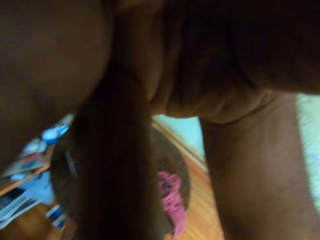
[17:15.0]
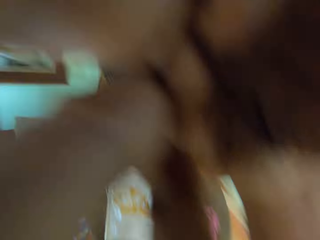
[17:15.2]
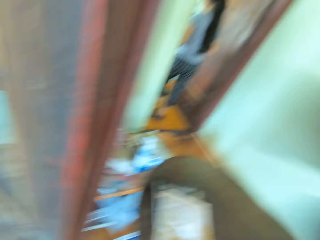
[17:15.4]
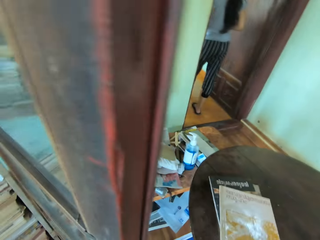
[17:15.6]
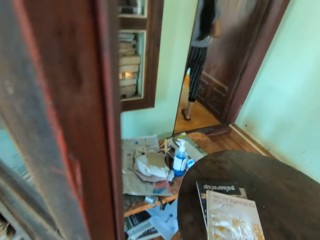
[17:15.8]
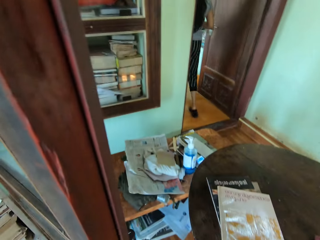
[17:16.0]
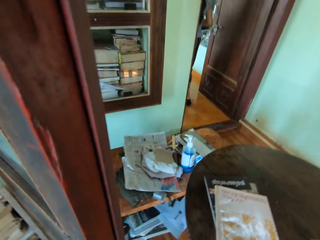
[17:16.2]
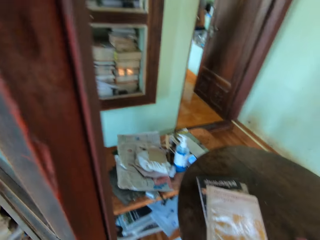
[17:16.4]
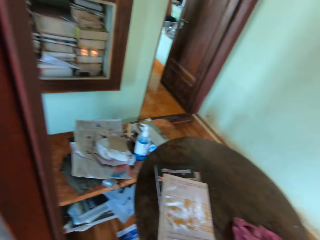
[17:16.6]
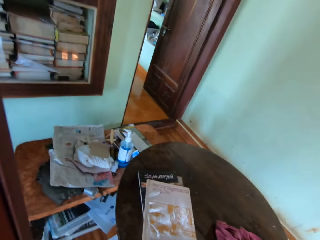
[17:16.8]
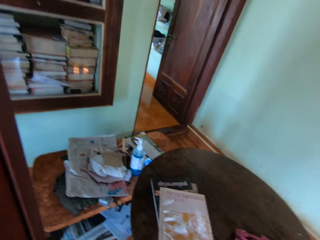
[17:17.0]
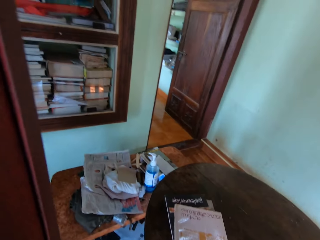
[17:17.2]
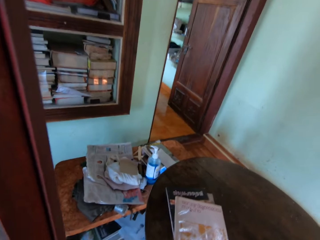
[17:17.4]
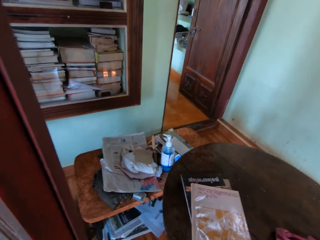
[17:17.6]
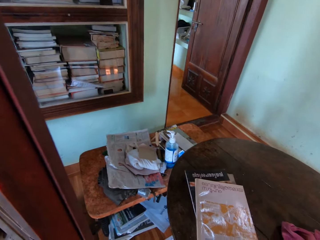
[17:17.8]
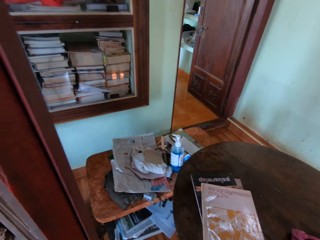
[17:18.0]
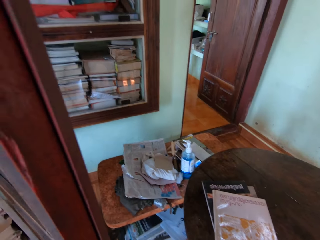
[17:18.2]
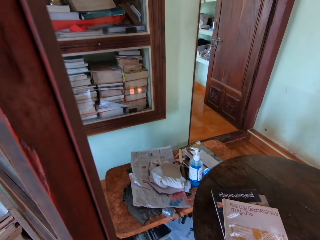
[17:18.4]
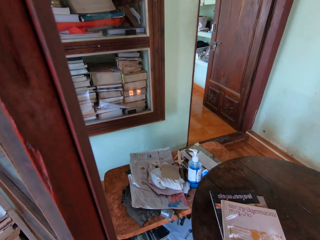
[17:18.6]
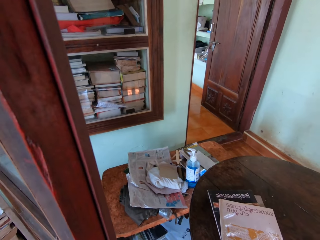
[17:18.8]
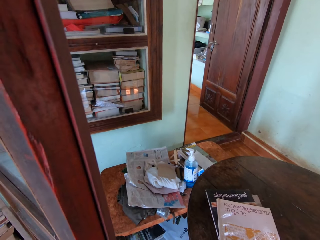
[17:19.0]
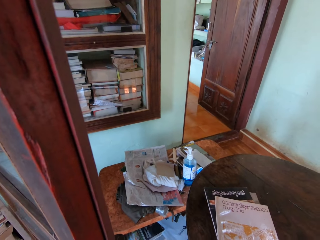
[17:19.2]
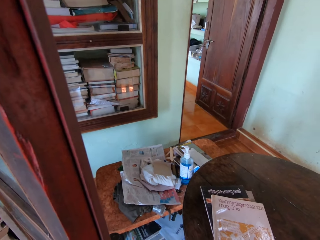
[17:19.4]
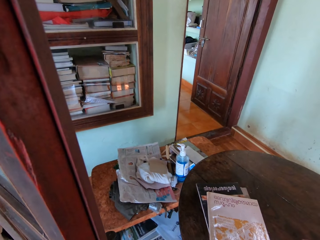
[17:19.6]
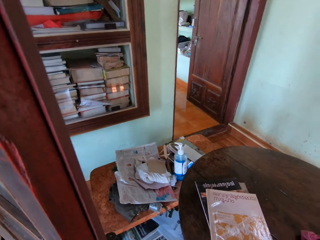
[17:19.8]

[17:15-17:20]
The camera wearer looks around.
